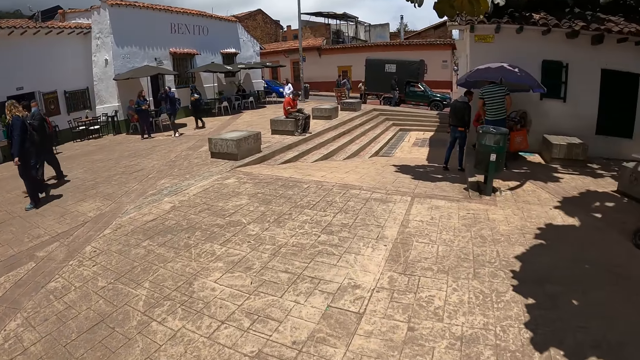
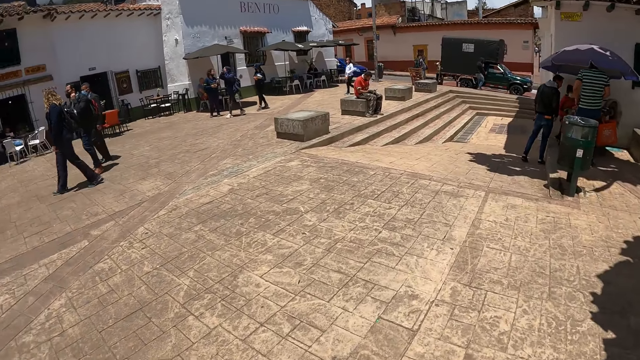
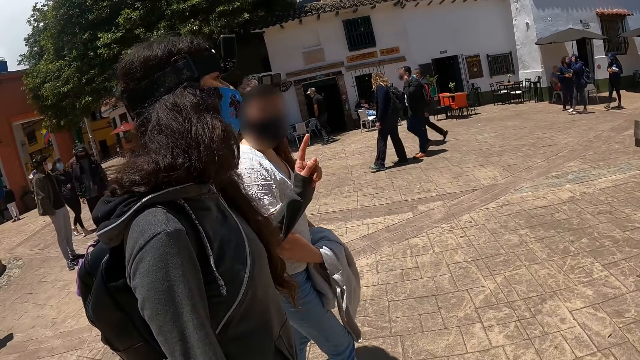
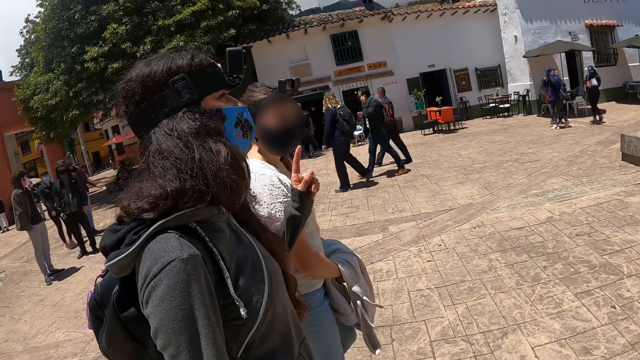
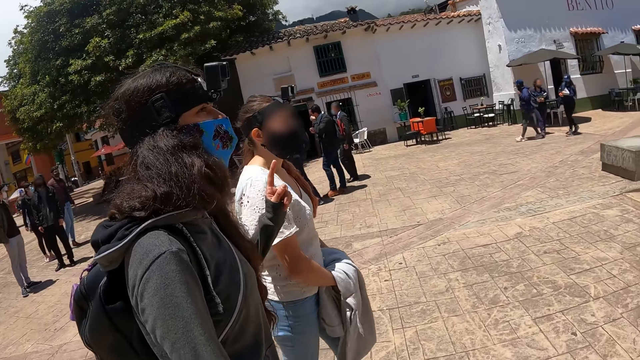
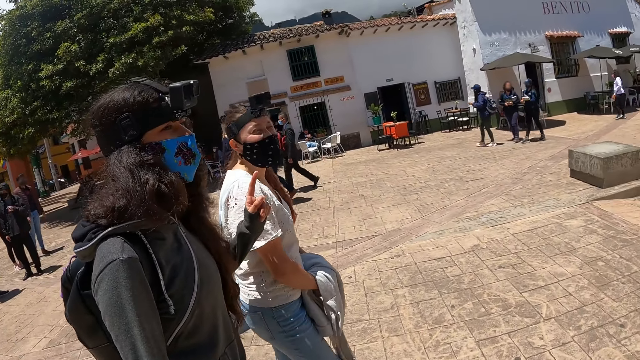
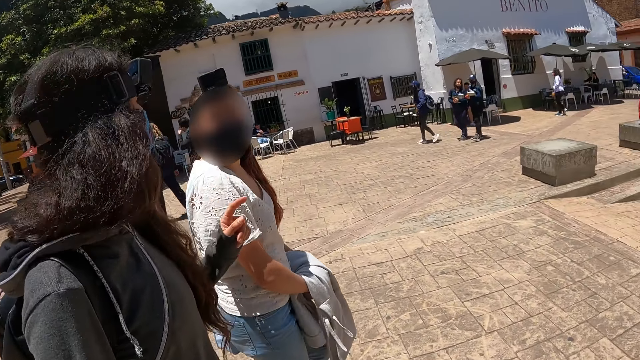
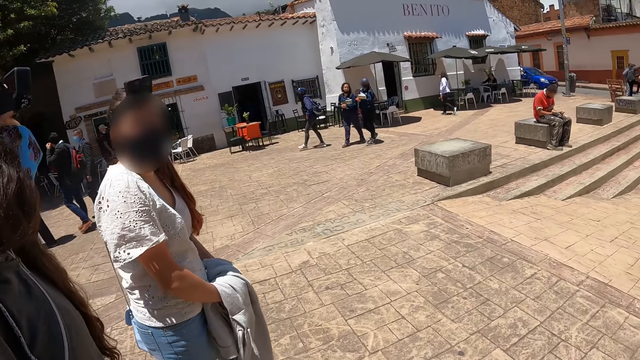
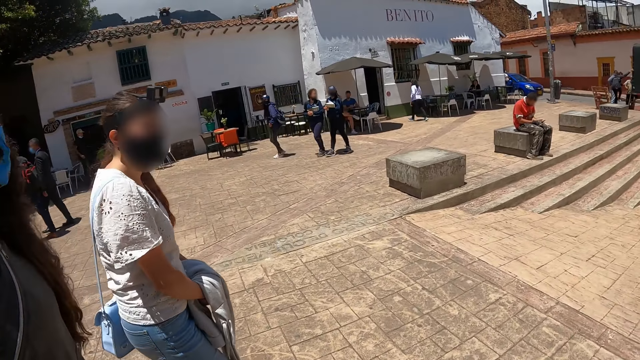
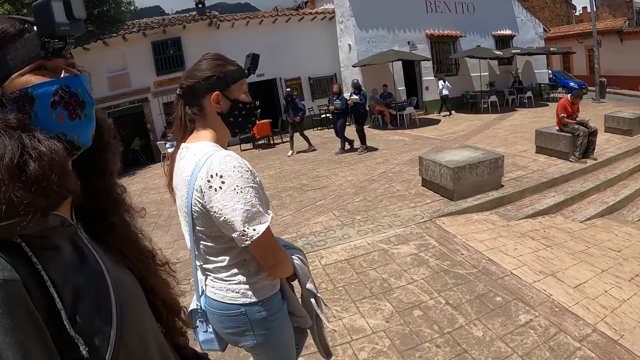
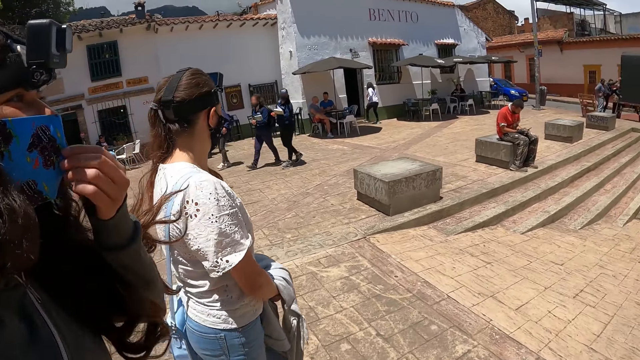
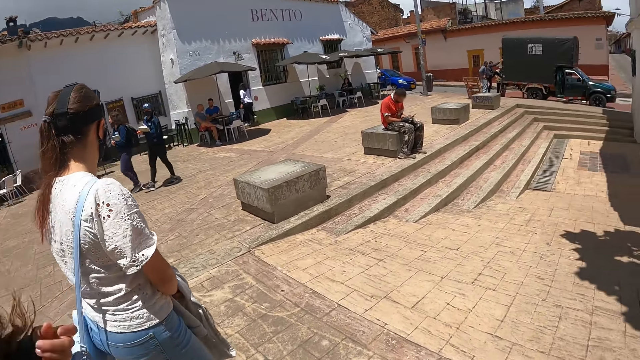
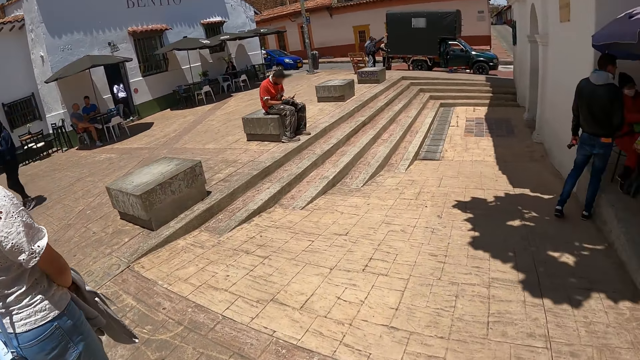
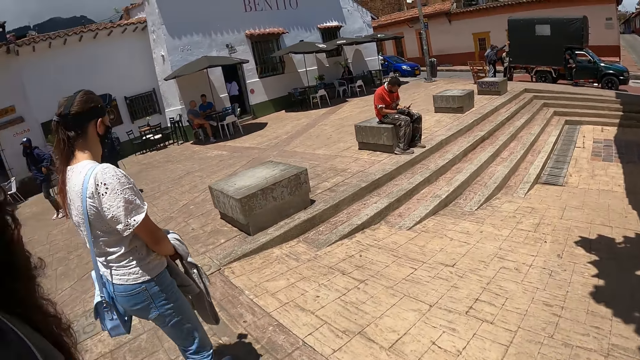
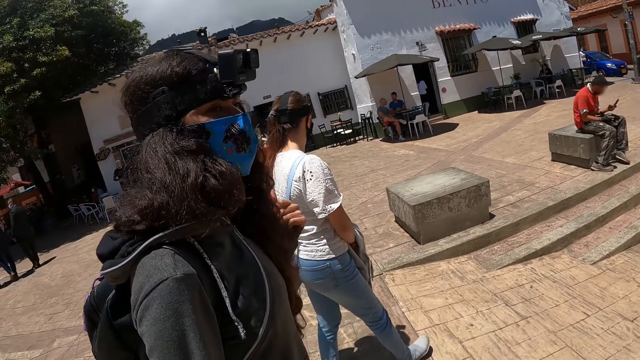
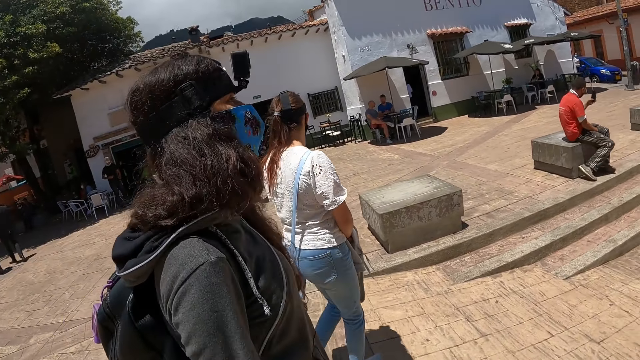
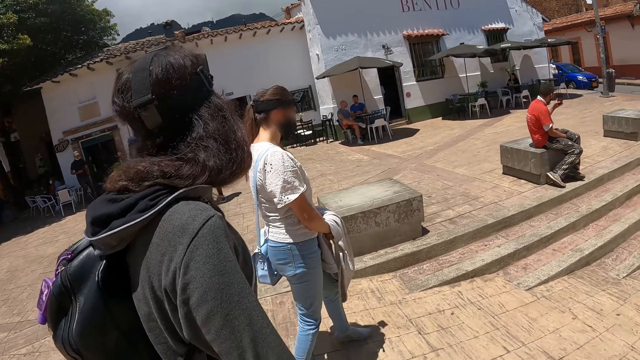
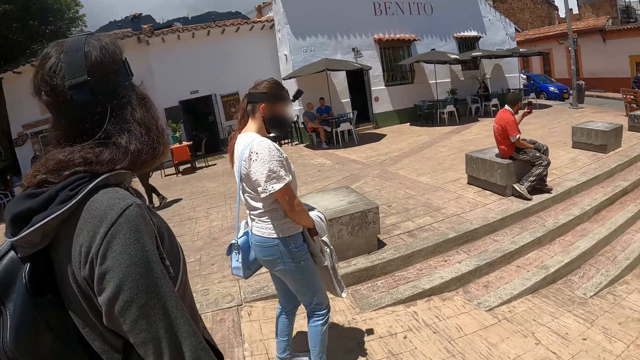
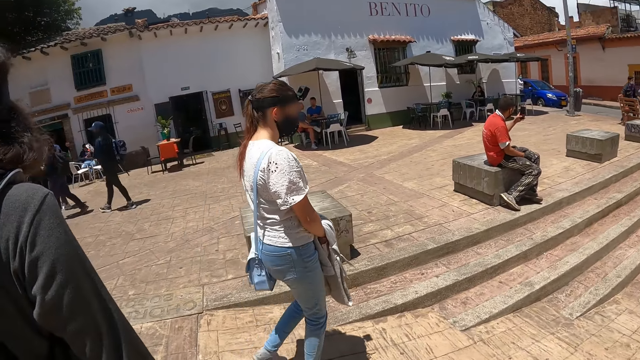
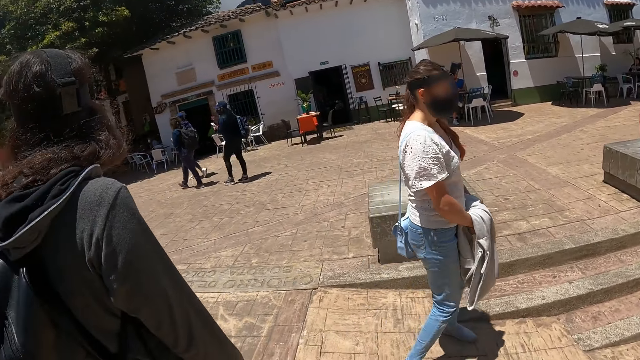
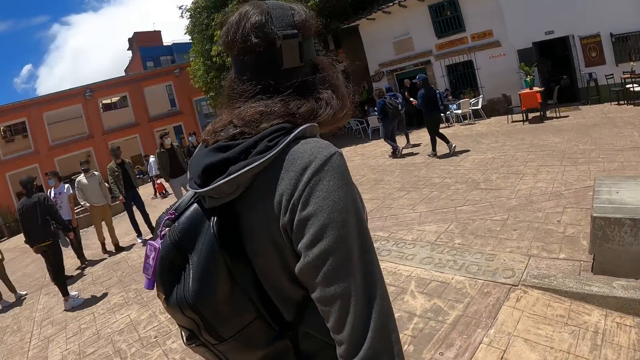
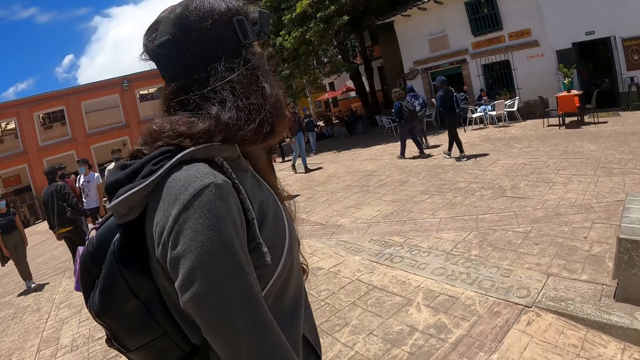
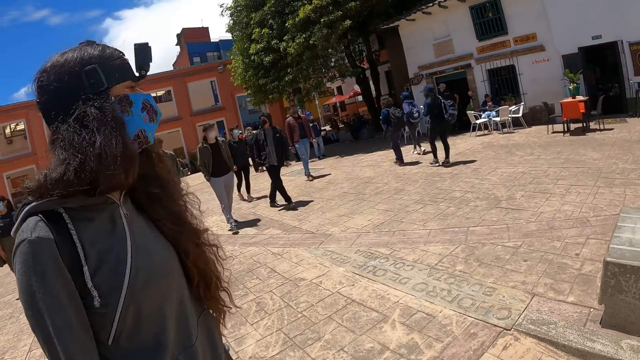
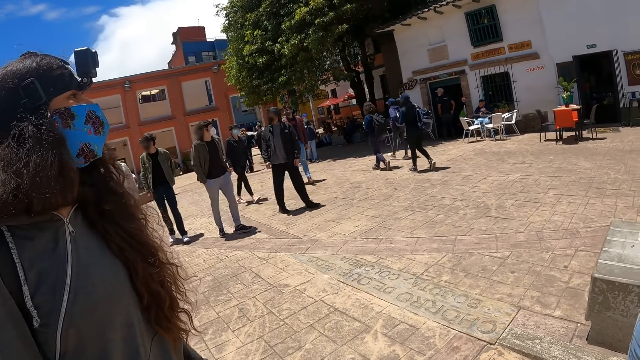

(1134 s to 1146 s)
The camera wearer stares at a woman. They stare at another woman. They look around.

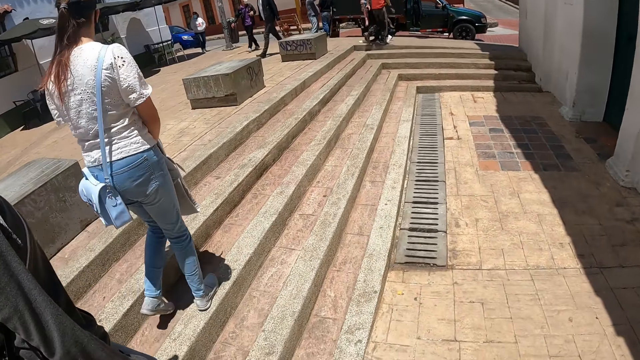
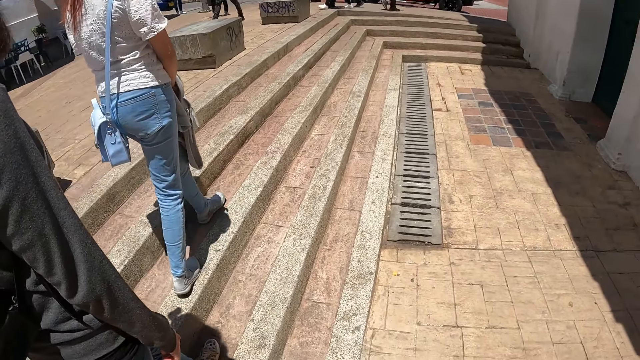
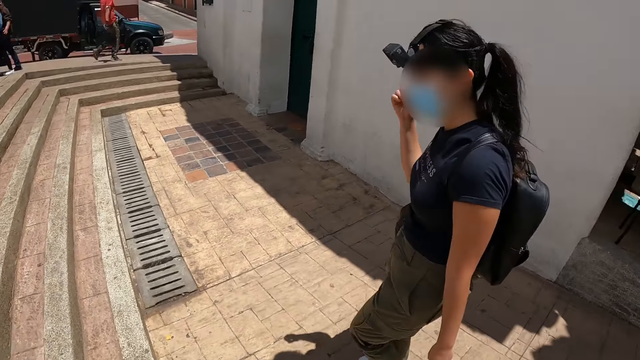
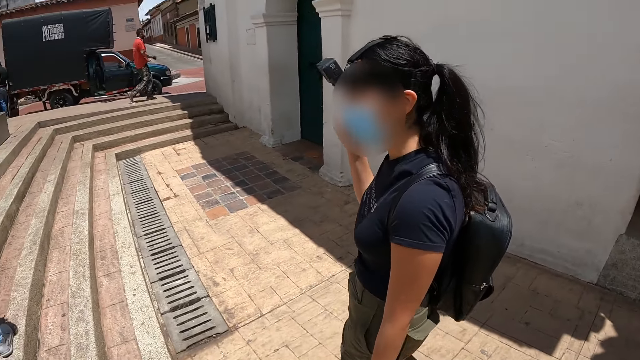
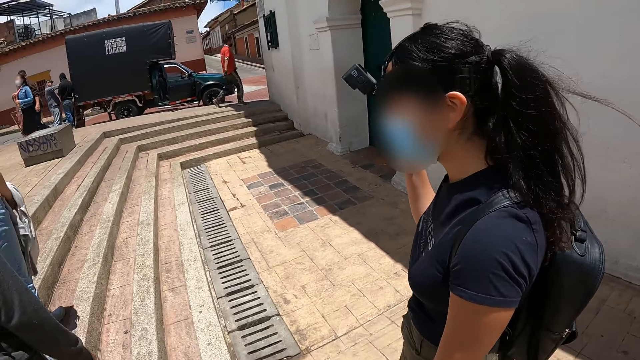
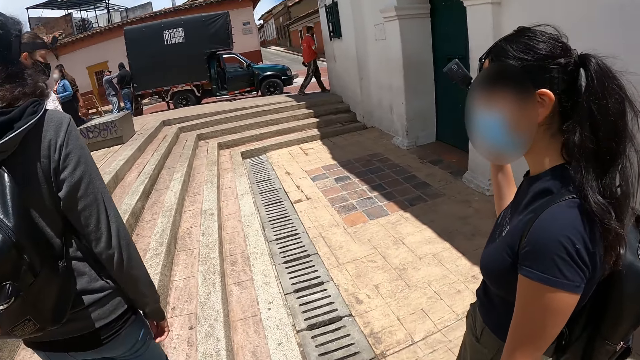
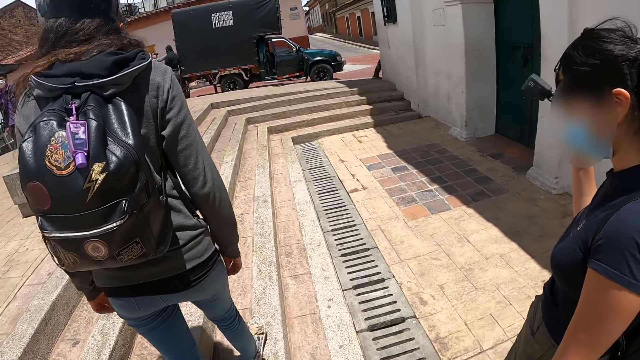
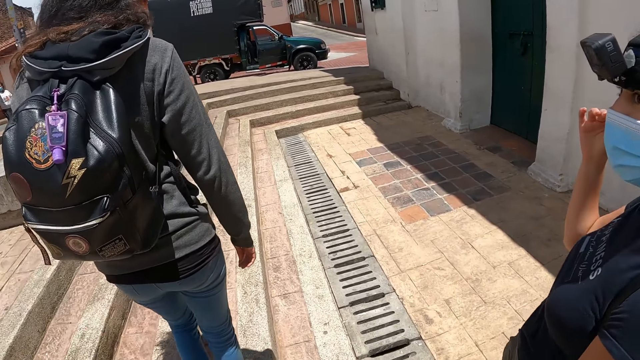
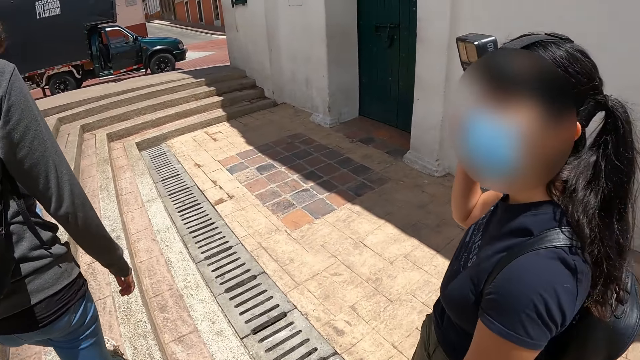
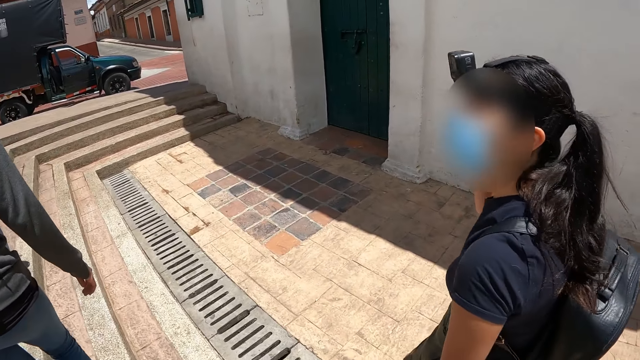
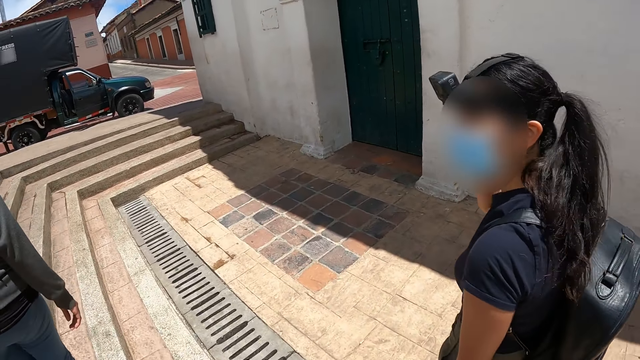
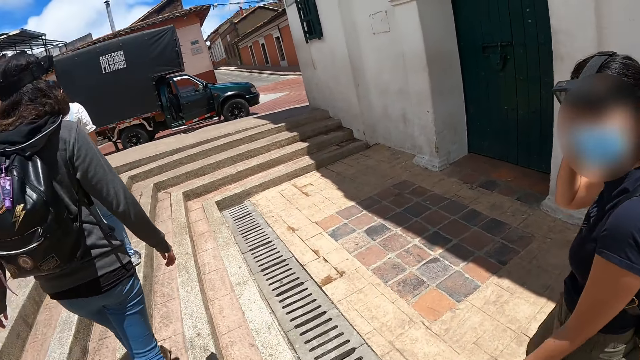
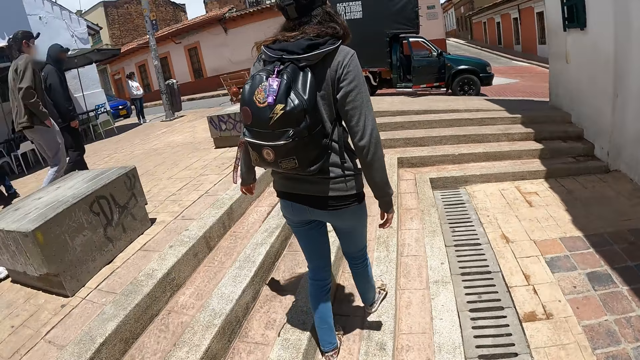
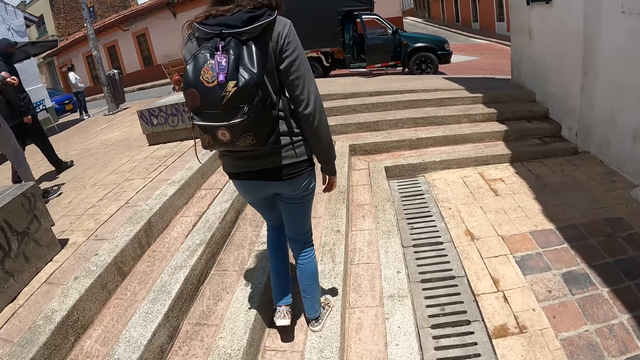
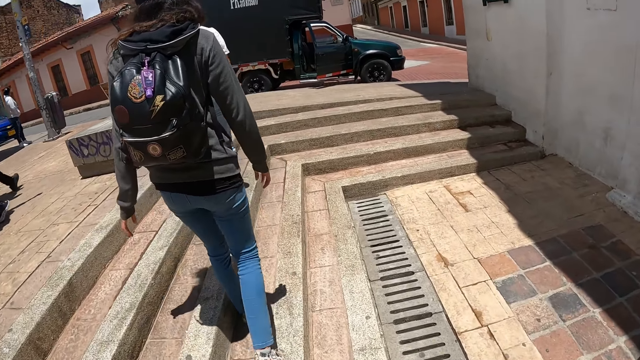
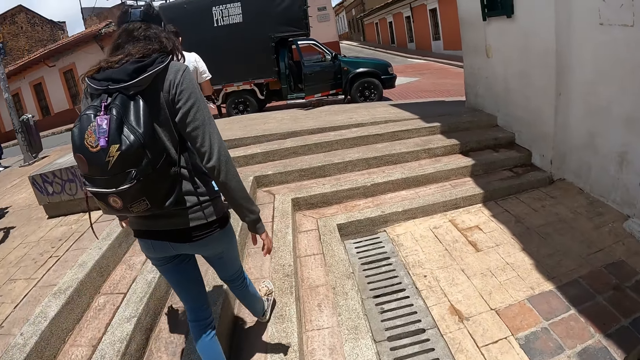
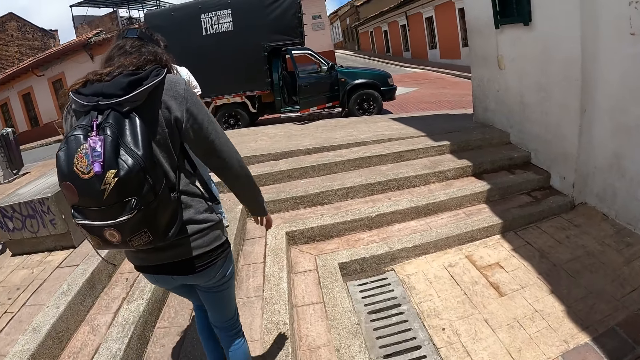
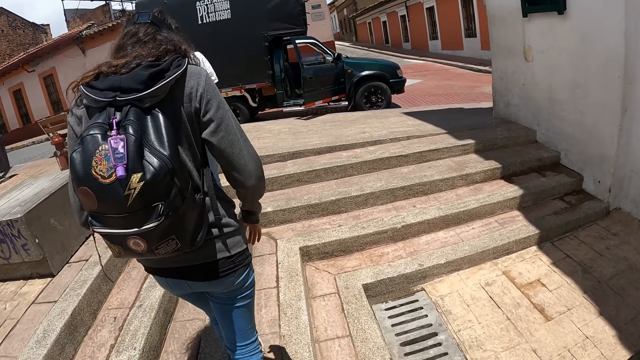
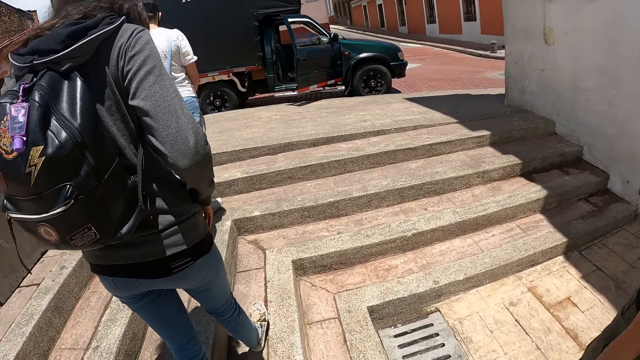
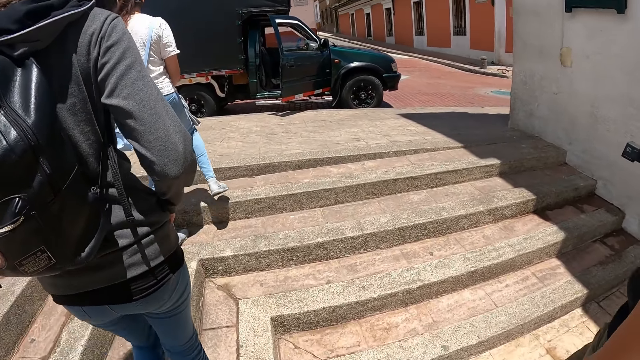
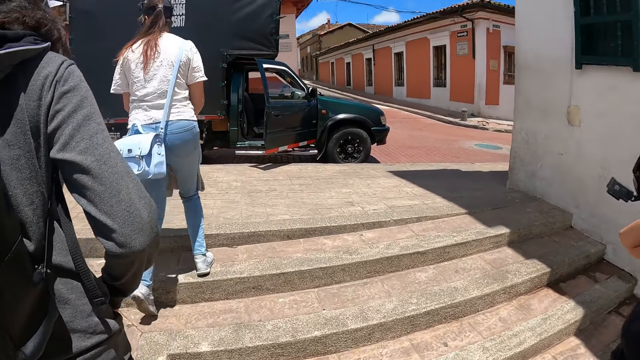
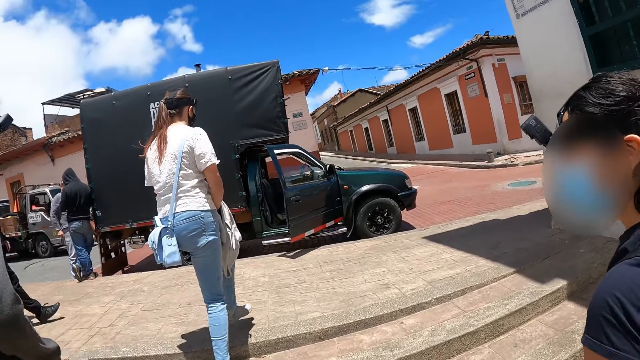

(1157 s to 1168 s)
The camera wearer walks around the pavement. They stare at a woman.
